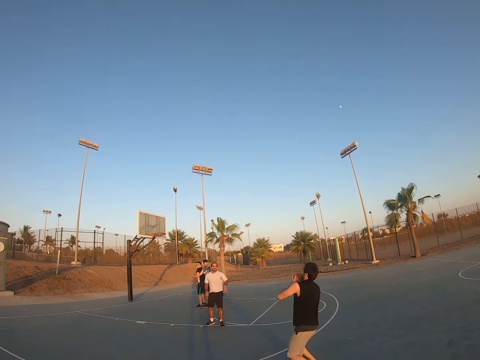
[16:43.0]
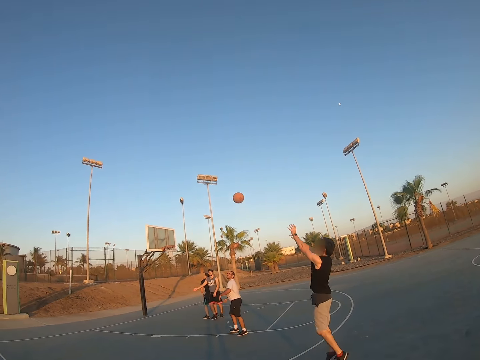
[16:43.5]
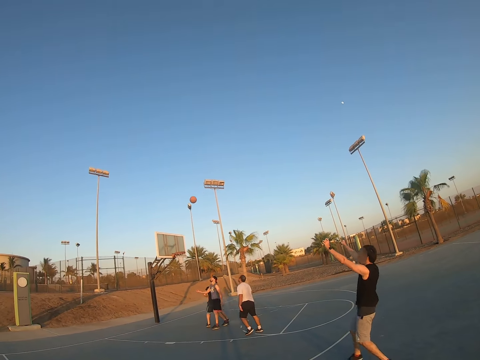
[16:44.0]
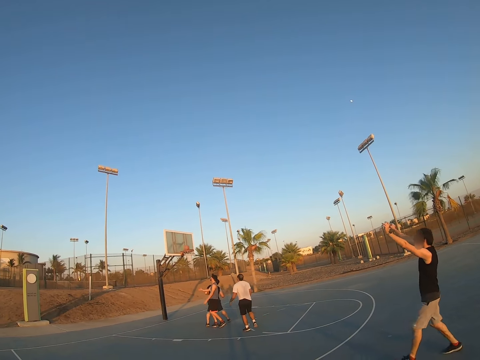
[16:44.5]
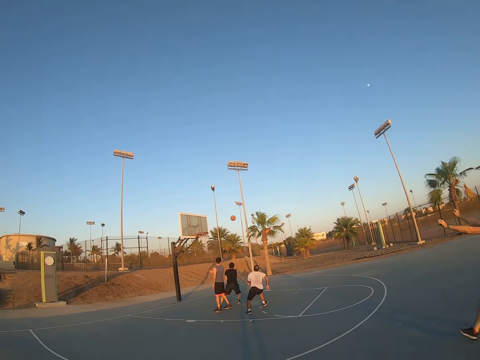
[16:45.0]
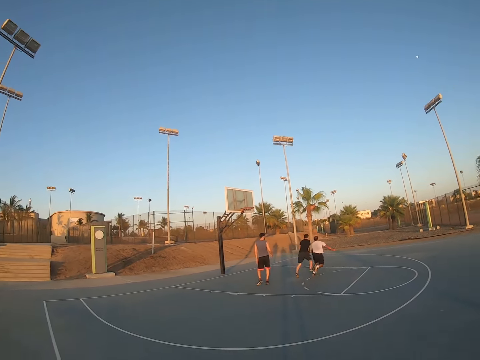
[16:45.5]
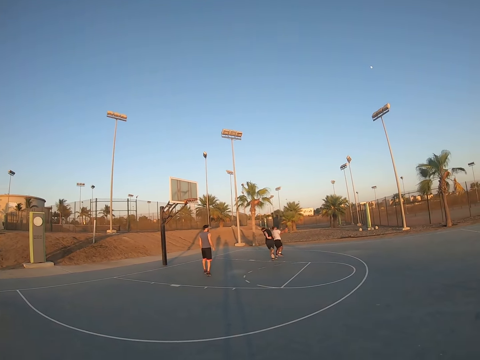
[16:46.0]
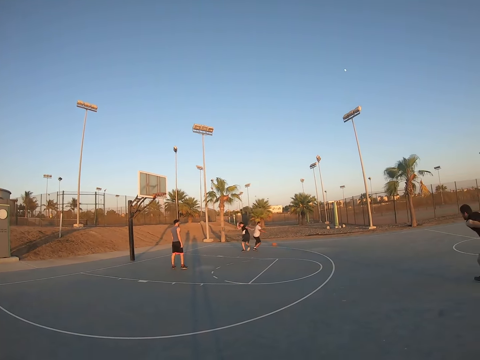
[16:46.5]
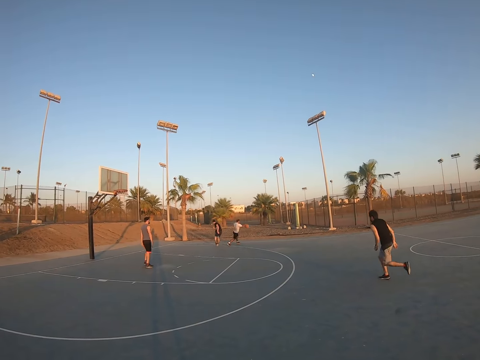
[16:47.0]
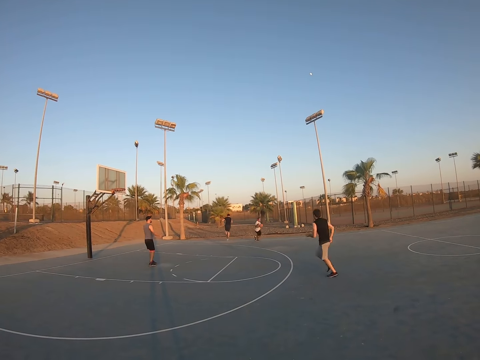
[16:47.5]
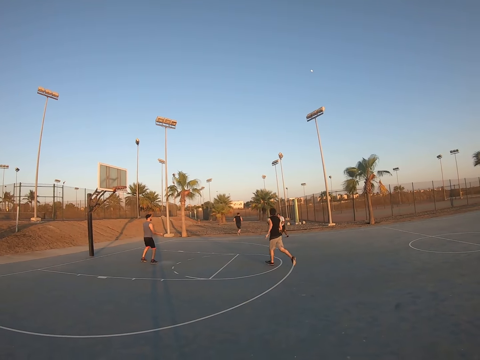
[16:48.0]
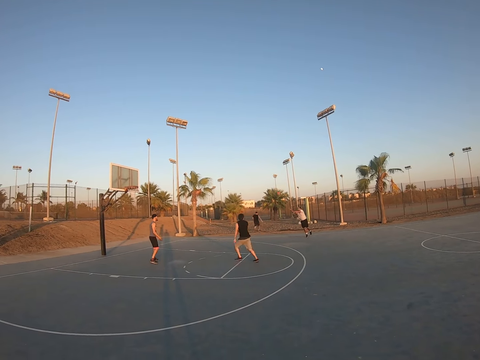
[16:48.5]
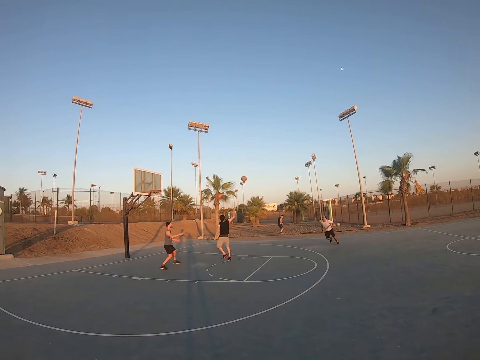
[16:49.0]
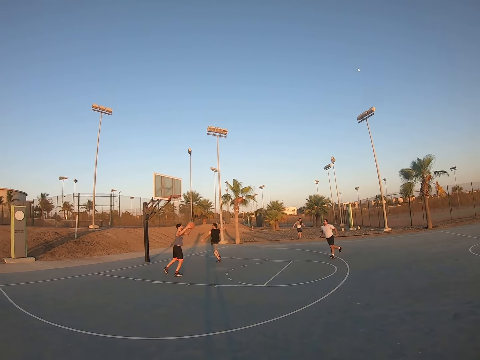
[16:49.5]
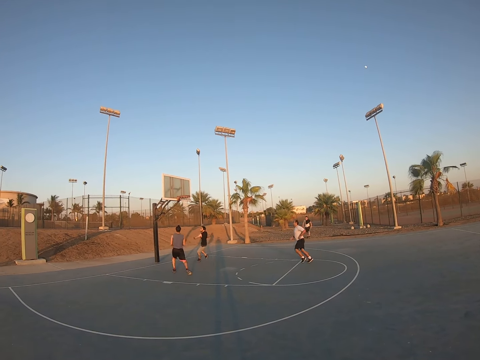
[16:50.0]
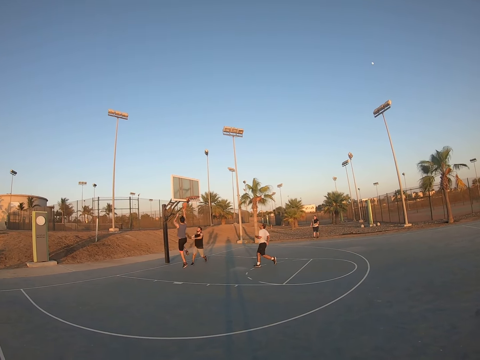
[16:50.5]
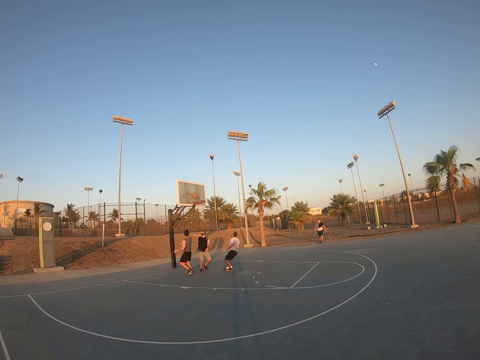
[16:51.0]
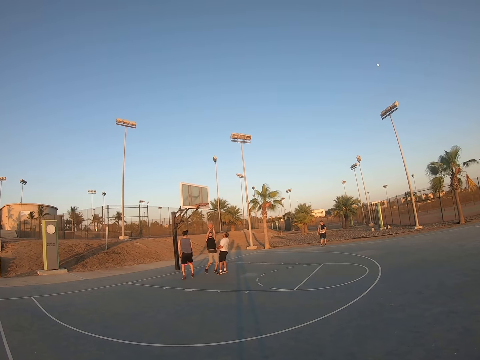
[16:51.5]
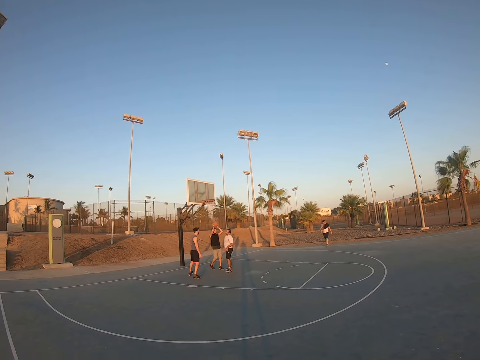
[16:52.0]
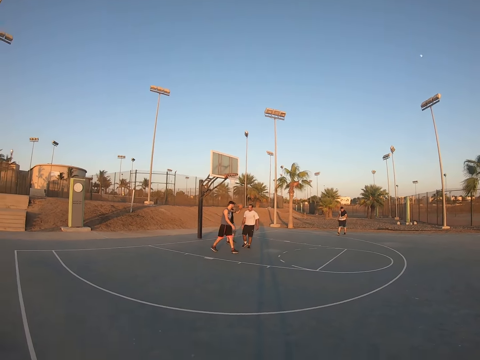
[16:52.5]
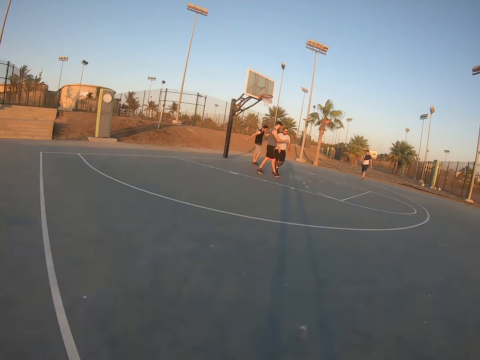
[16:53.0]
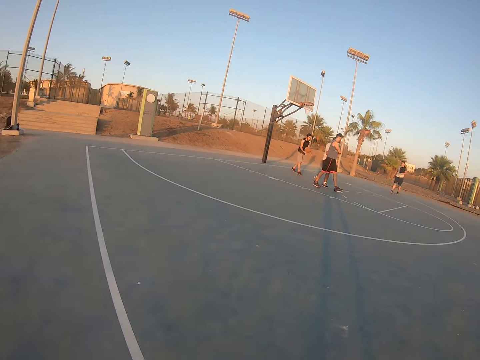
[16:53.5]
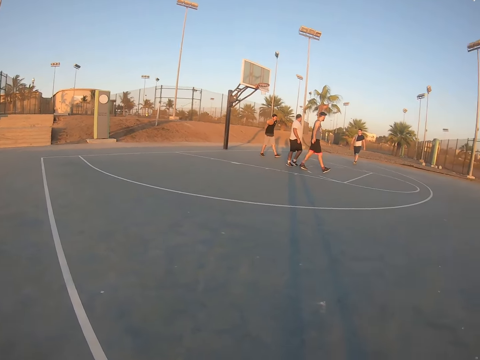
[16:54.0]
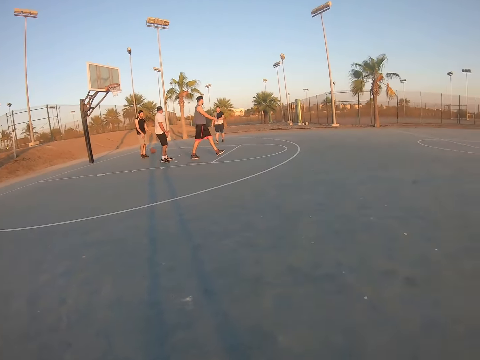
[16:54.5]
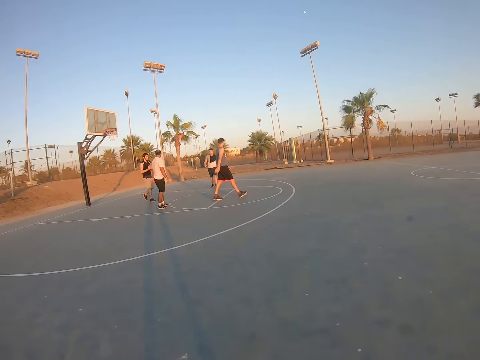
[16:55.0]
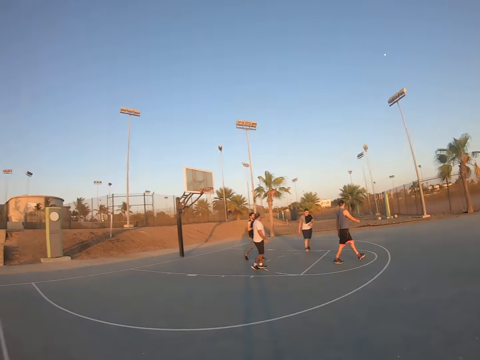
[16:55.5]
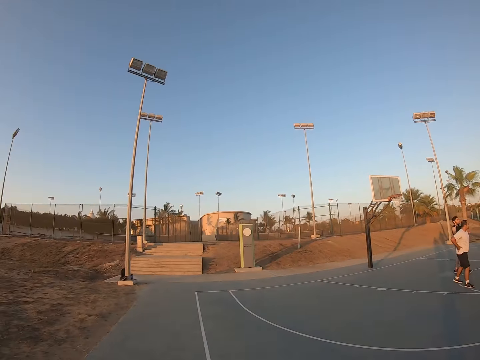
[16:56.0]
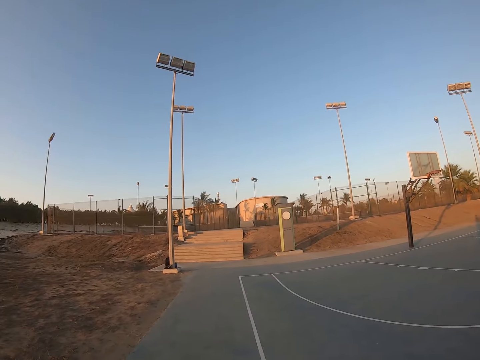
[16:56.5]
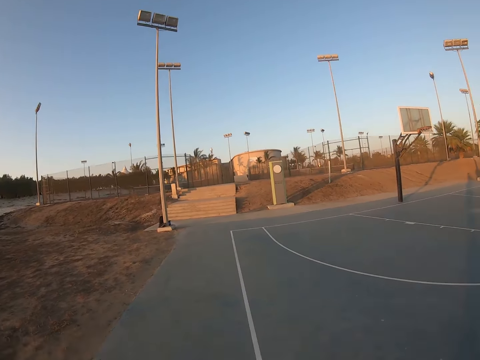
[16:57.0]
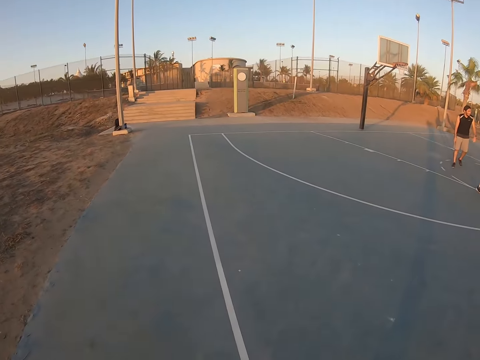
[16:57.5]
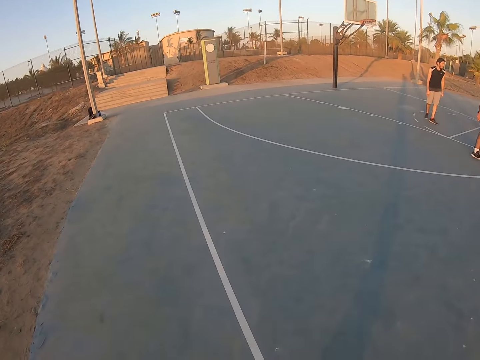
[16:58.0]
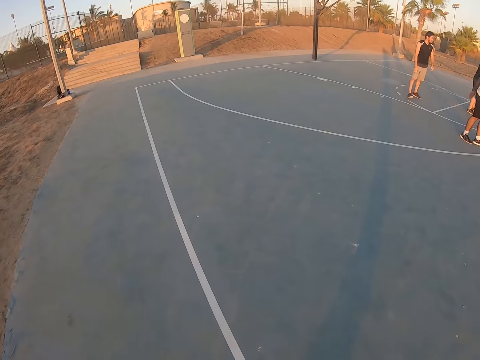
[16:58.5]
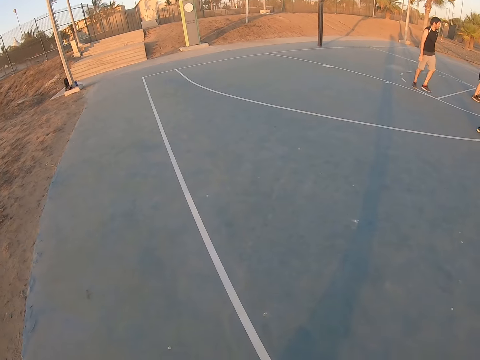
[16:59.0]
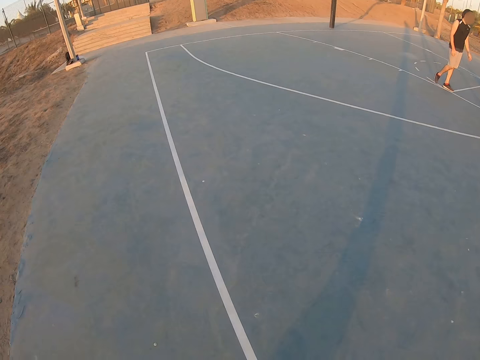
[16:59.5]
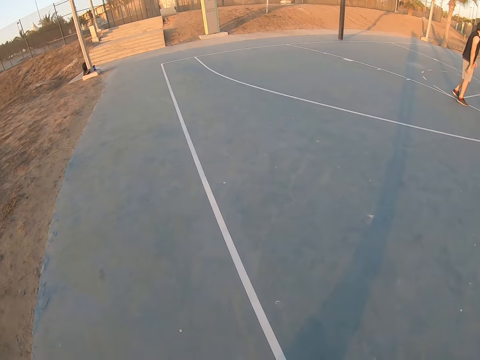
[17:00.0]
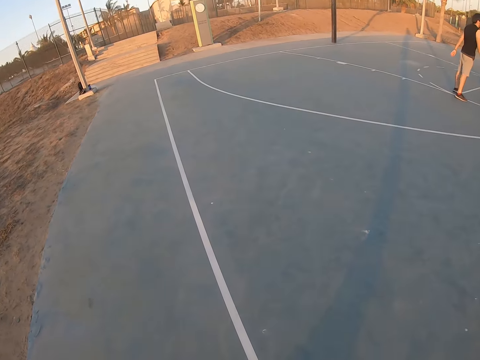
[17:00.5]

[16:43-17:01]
A man throws the ball to the field goal. Another man catches the ball and throws the ball to a third man. The third man throws the ball to the field goal. The first man catches the ball and bounces the ball. The camera wearer looks around.

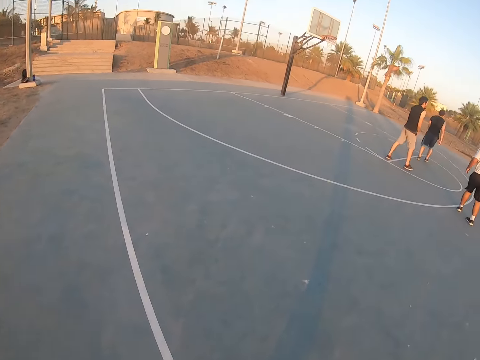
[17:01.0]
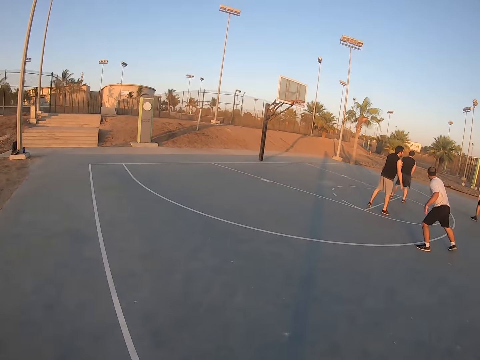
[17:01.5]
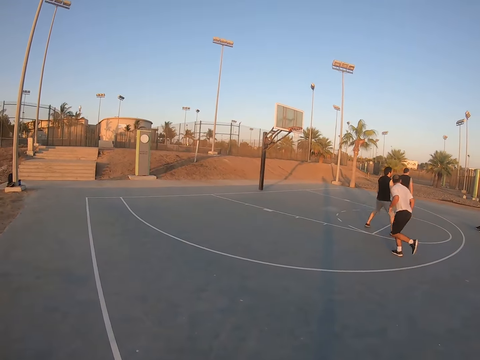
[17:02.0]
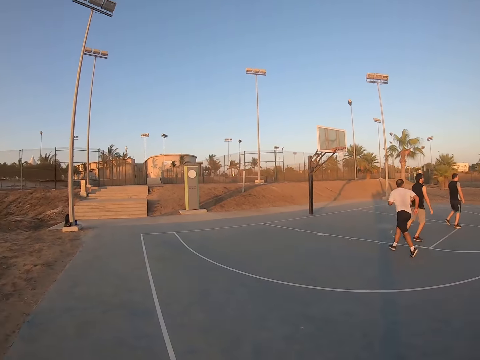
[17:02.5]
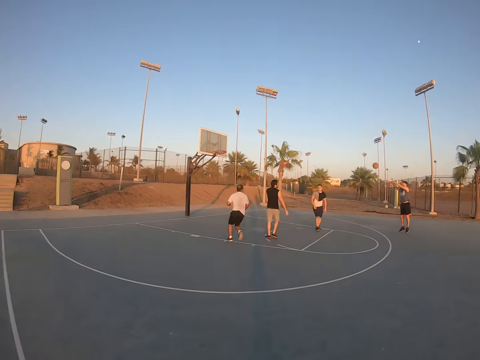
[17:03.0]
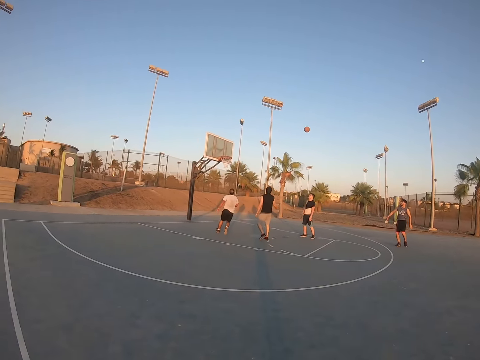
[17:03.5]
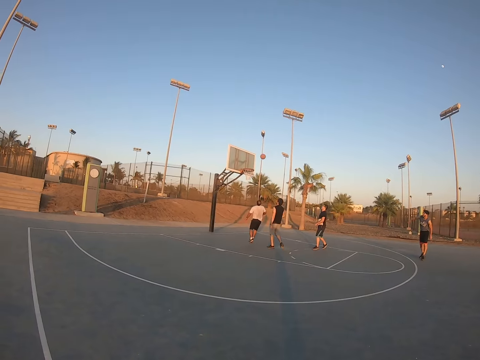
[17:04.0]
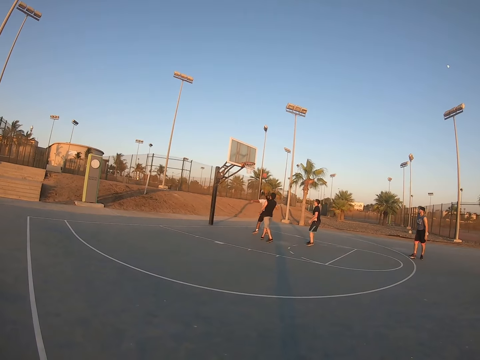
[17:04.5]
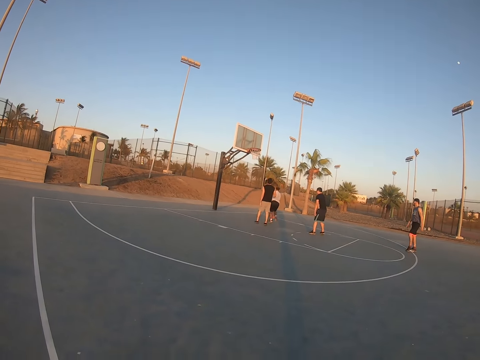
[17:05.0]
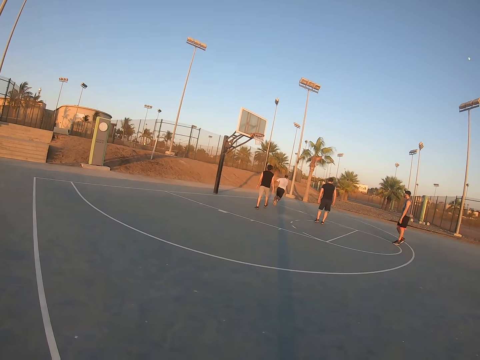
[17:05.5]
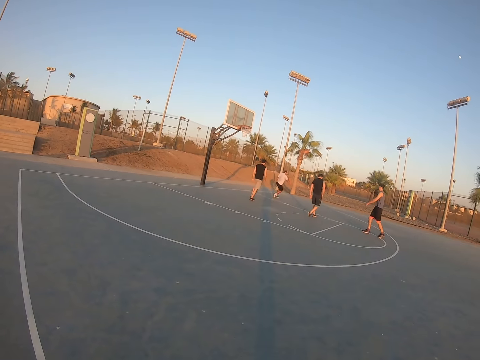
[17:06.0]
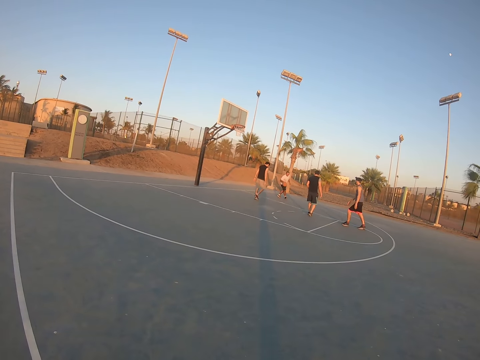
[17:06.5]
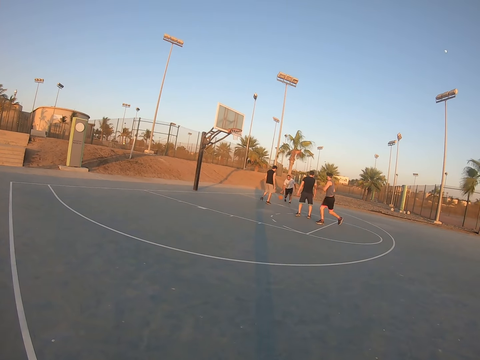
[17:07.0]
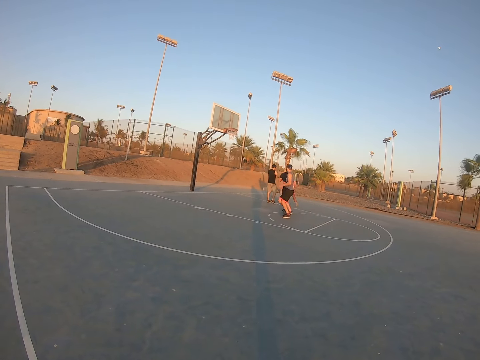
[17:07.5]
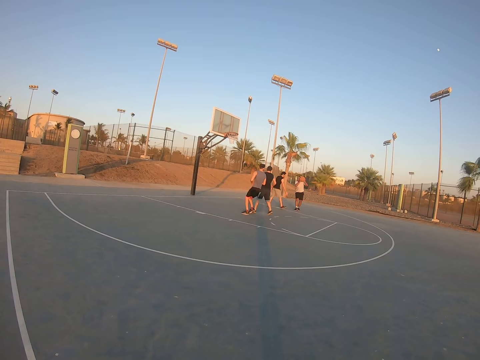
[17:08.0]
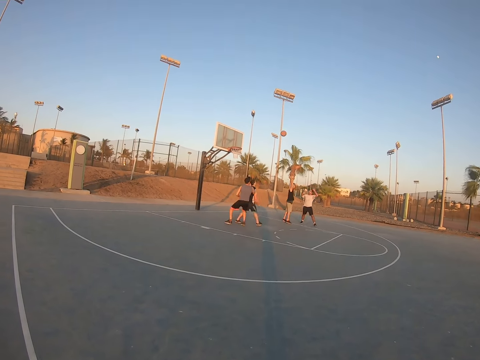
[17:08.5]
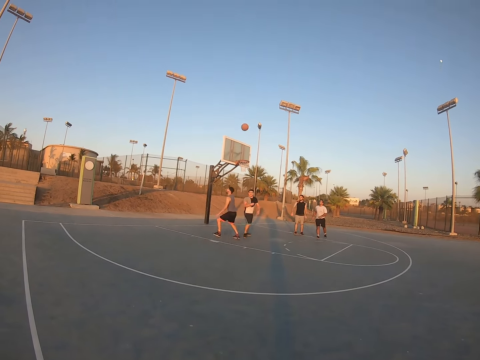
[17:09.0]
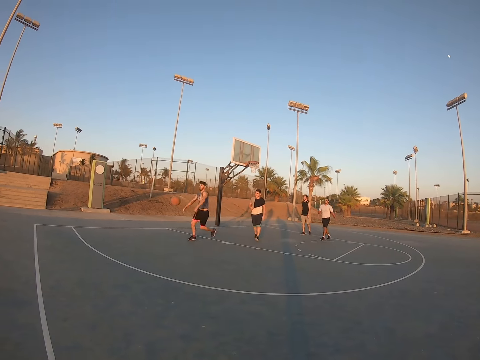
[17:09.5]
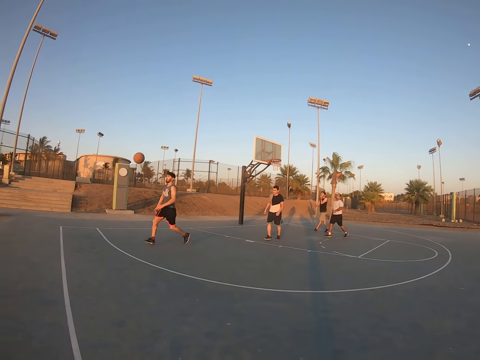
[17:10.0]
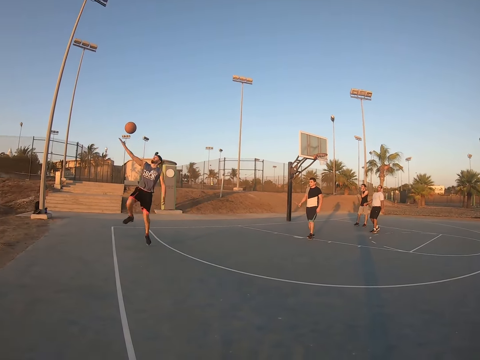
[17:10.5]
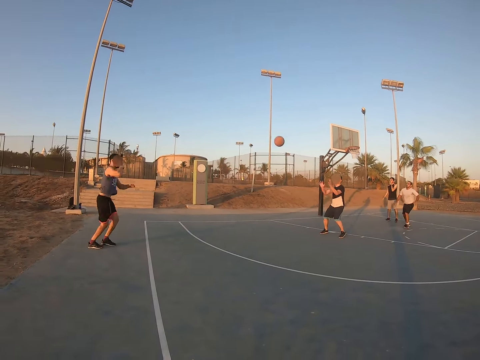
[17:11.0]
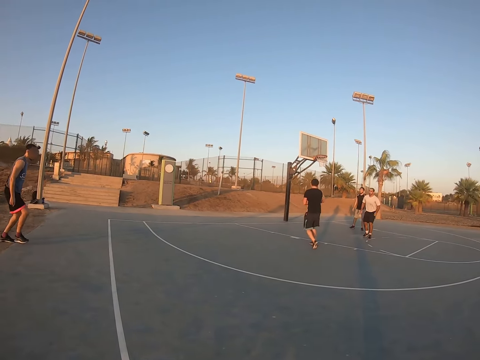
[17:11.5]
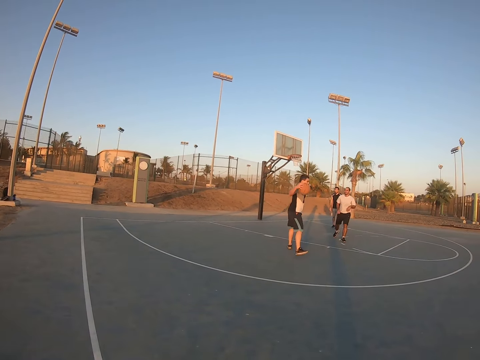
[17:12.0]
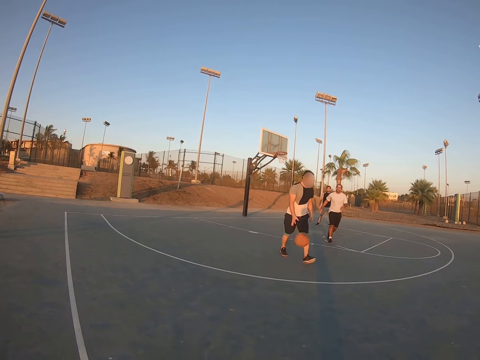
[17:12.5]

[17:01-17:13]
A man runs. Another man throws the ball to the field goal. The first man catches the ball, bounces the ball, and throws the ball to the field goal. The other man runs after the ball and hits the ball. A third man catches the ball.
